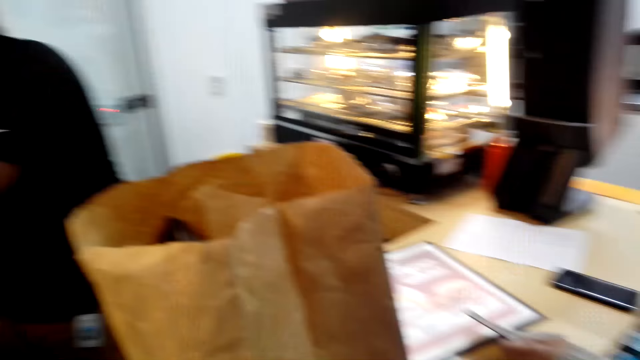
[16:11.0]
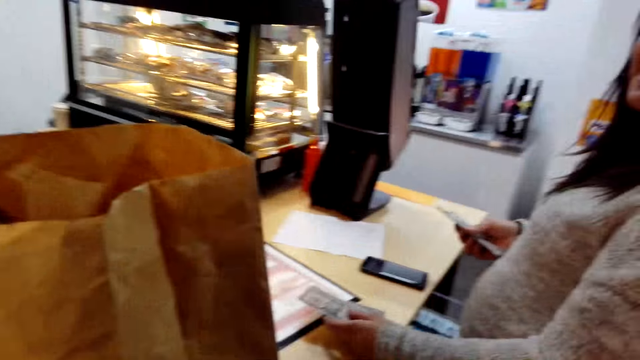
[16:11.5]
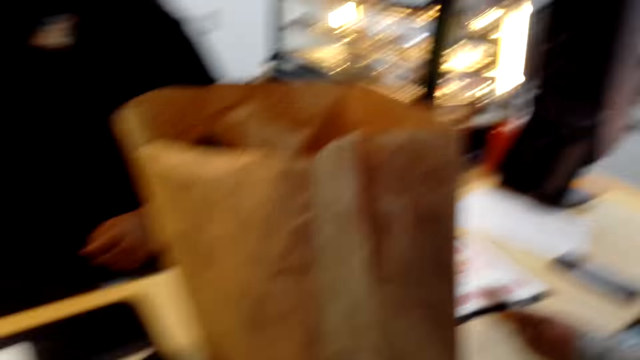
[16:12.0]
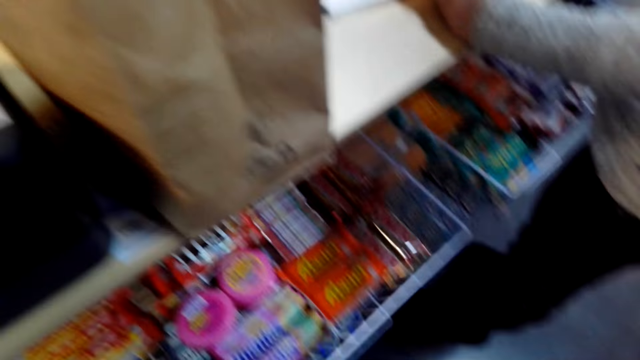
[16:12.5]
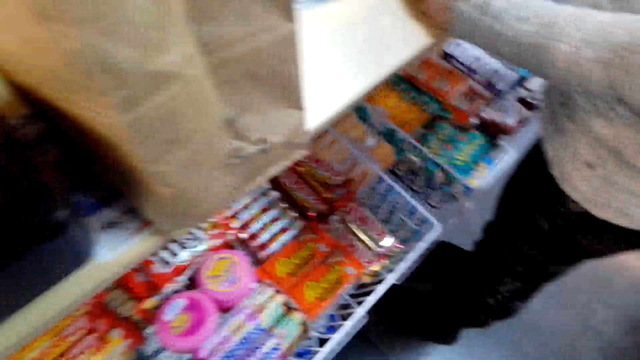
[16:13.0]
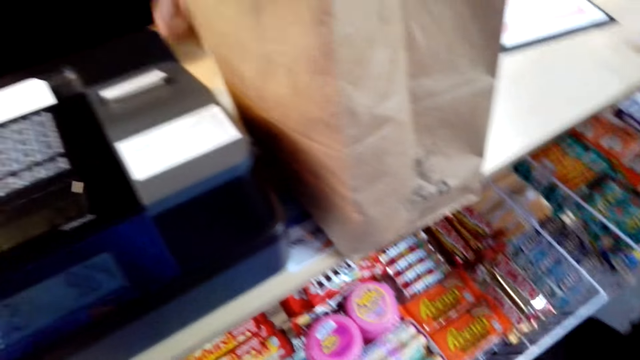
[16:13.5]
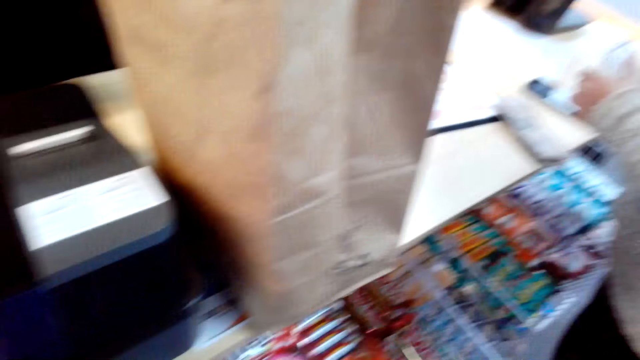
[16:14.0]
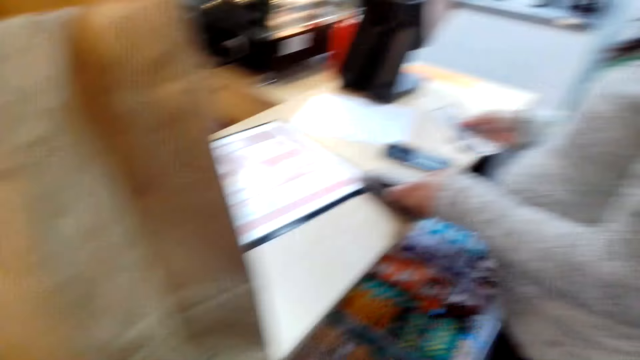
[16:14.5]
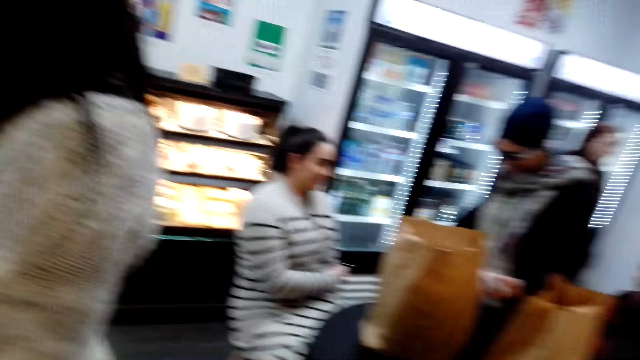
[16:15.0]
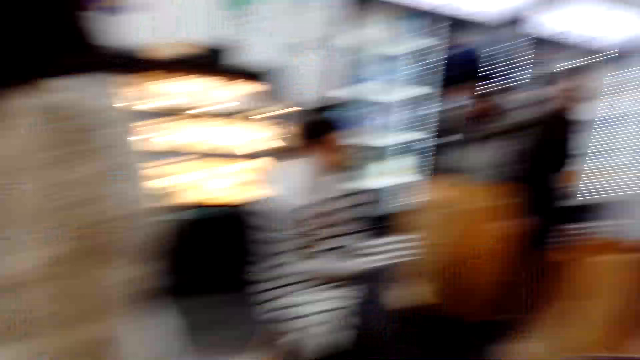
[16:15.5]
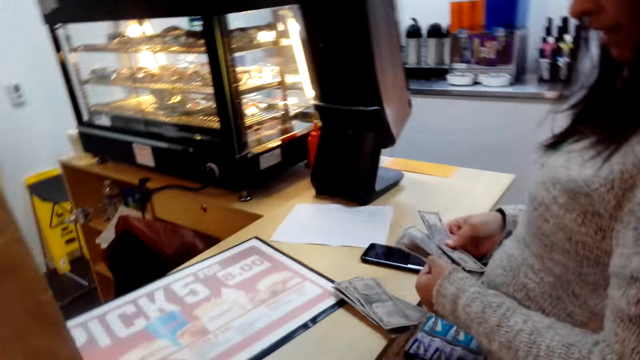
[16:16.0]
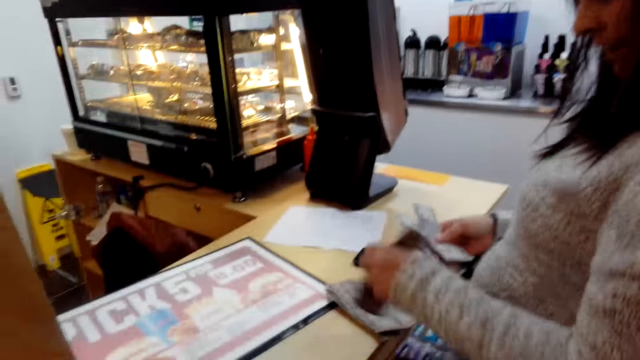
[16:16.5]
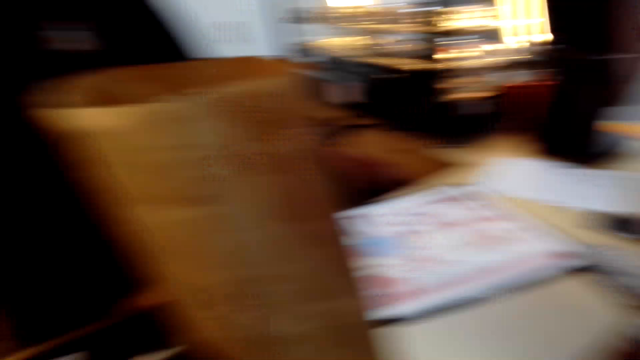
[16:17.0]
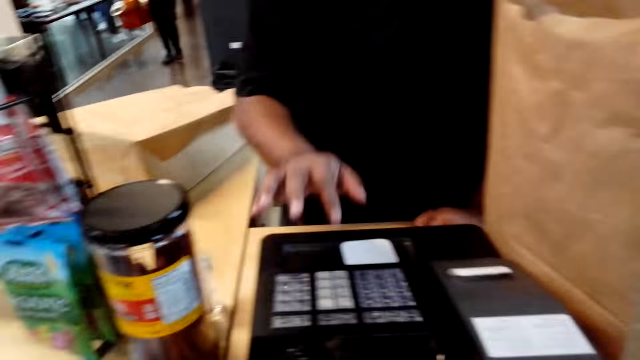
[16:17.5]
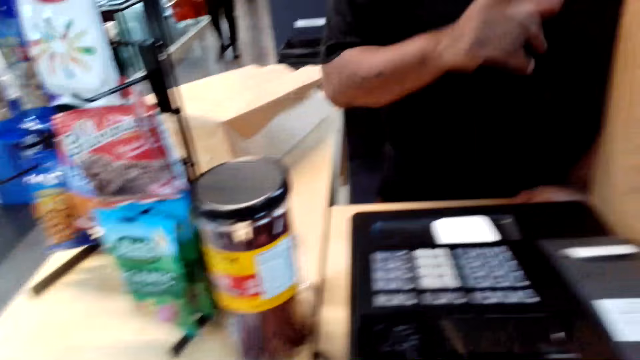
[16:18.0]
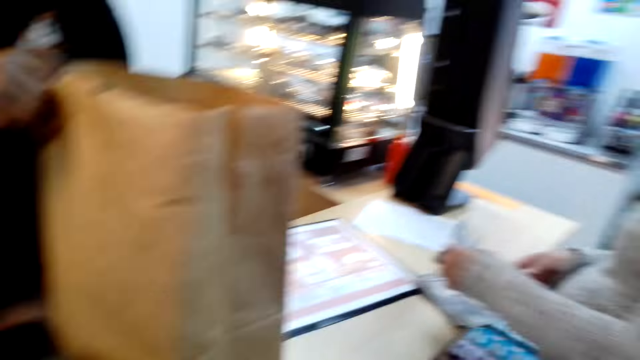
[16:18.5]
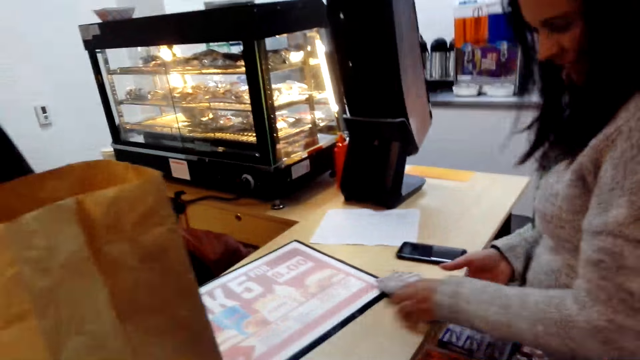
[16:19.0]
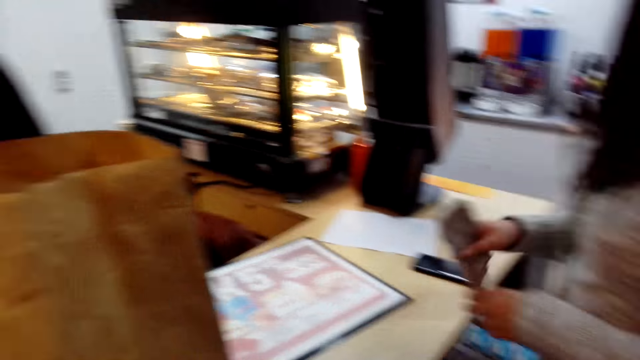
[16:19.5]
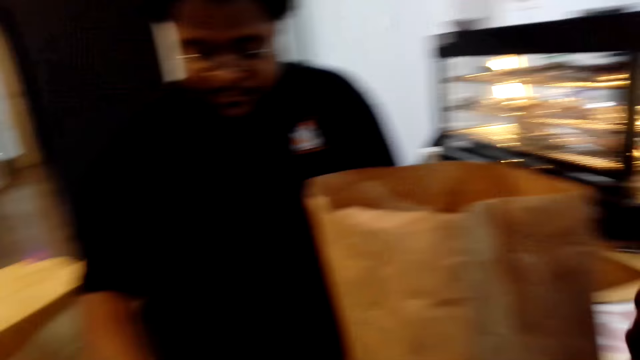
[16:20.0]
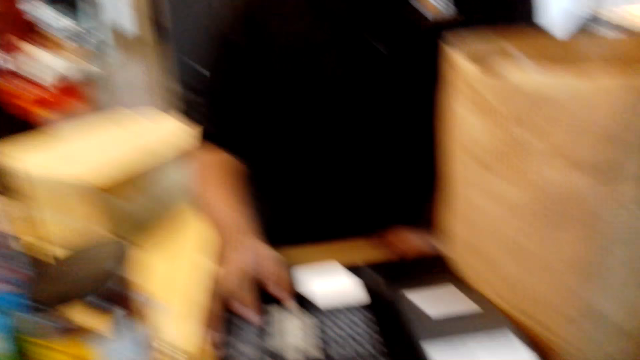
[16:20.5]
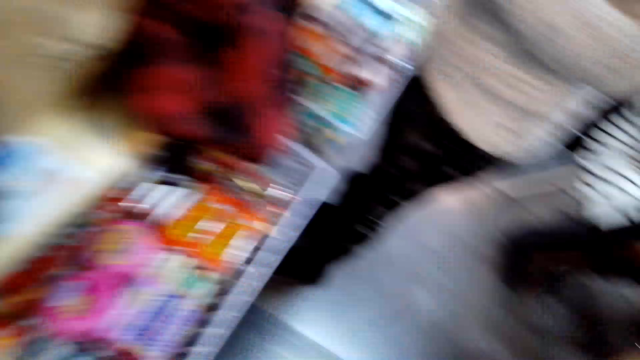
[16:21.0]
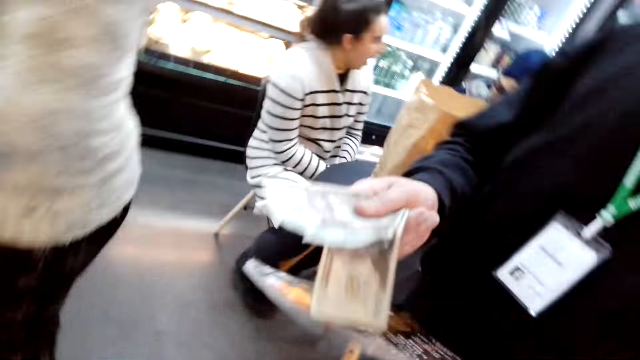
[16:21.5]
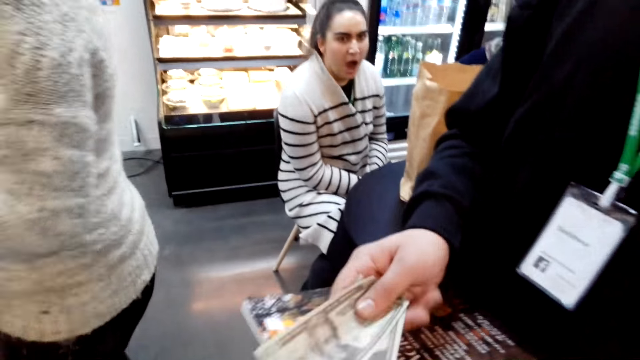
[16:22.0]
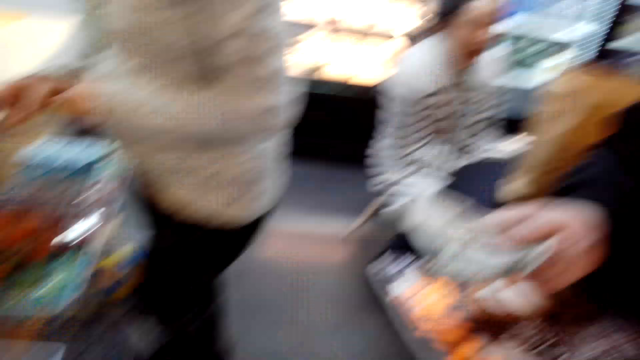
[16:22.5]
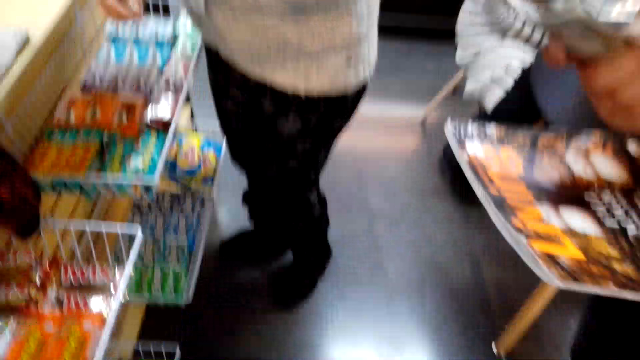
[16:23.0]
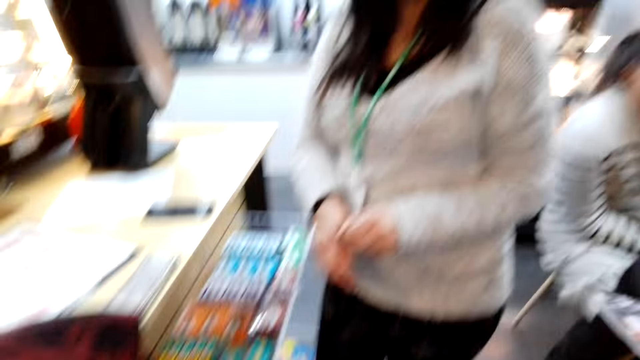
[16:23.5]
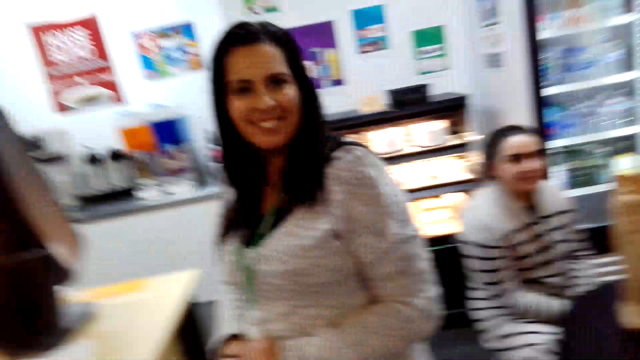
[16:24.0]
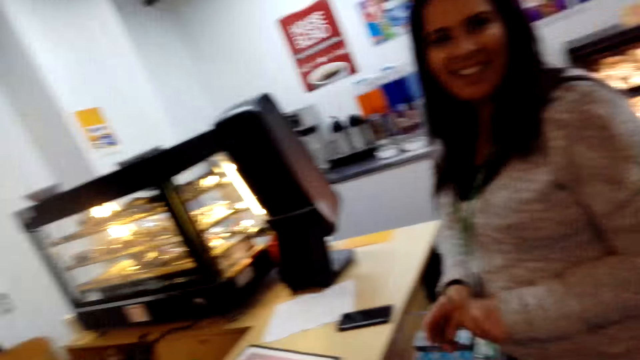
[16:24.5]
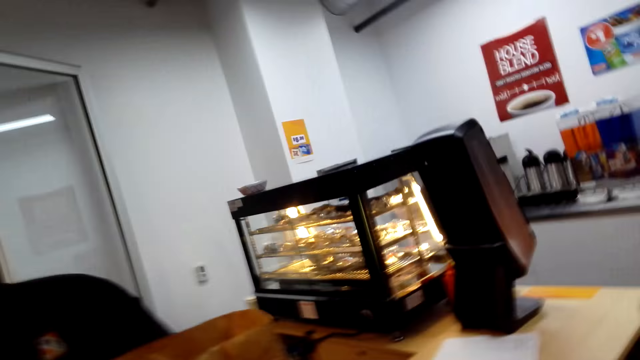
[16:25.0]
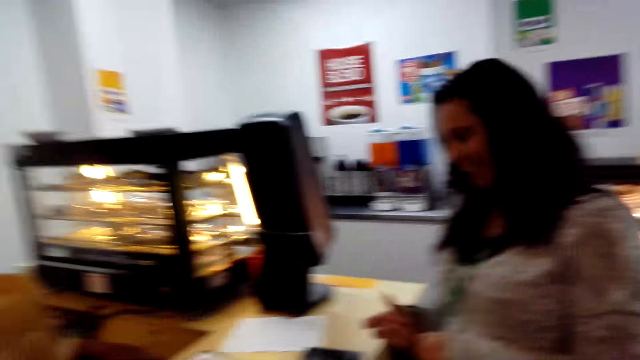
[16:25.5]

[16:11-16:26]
A man puts a packet in a shopping bag. A woman converses with the camera wearer. The camera wearer converses with the woman. They look at the counter, look at the tray of chocolates and look at the items on the shelves. They converse, look back and look around the supermarket. The woman converses with the camera wearer. The camera wearer looks right and looks forward. The man operates a billing machine. The camera wearer converses with the woman. The man holds the shopping bag. The camera wearer looks right, looks forward, turns right and takes money from another man. The other man holds the money with a hand. The woman converses with the camera wearer. The camera wearer looks forward and converses with the woman.

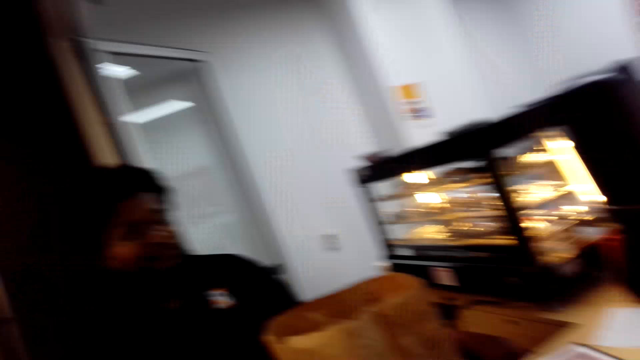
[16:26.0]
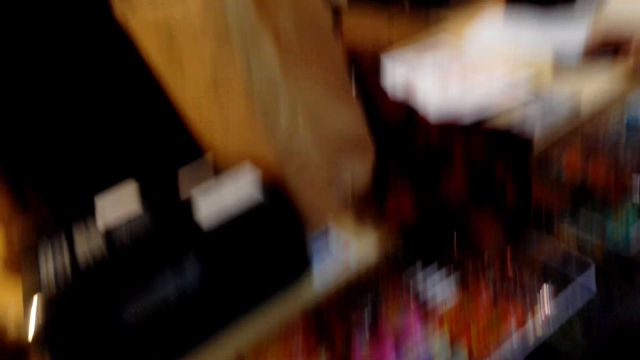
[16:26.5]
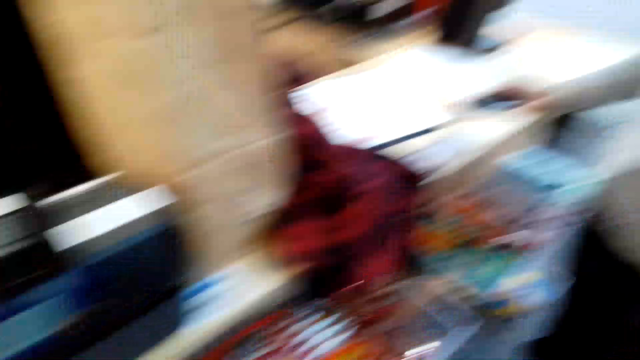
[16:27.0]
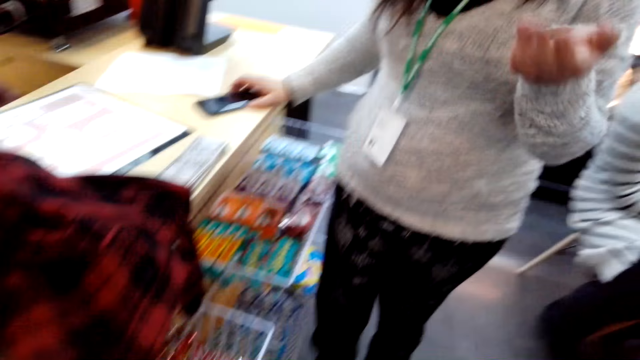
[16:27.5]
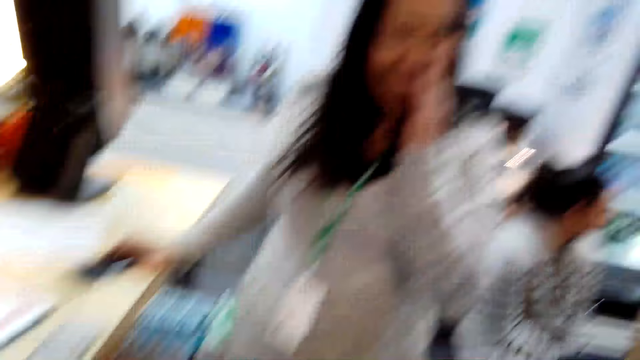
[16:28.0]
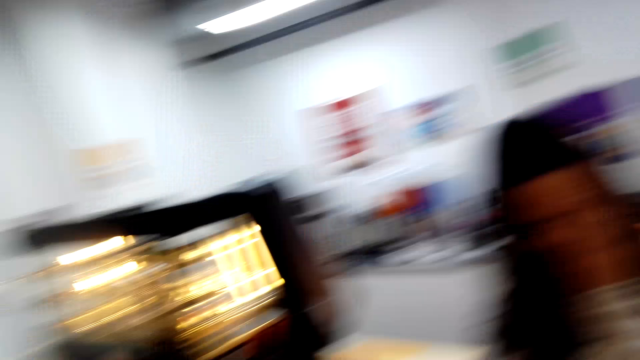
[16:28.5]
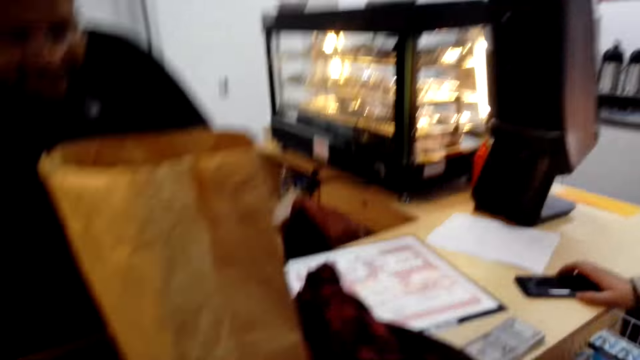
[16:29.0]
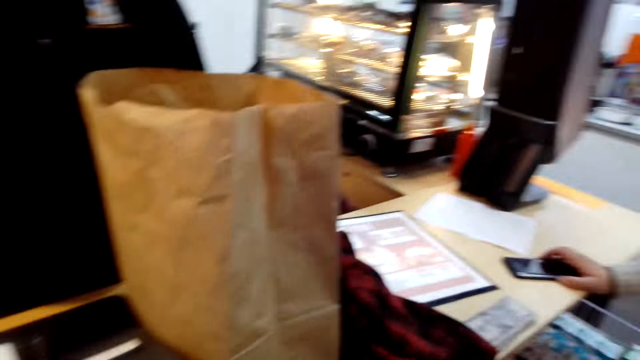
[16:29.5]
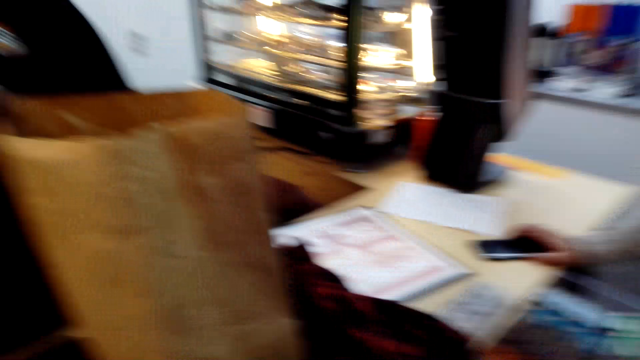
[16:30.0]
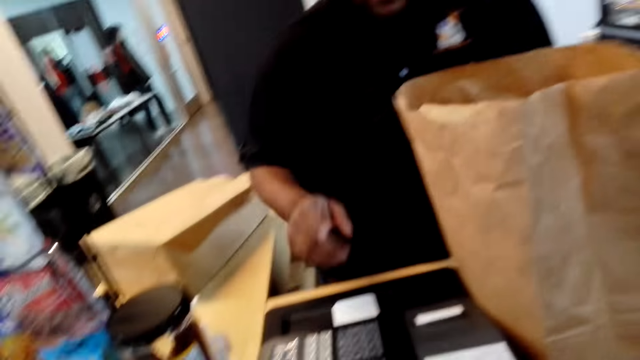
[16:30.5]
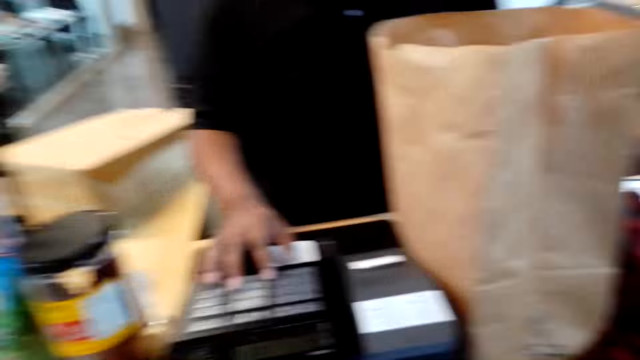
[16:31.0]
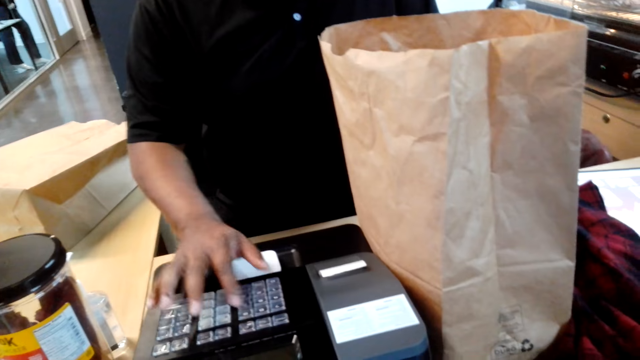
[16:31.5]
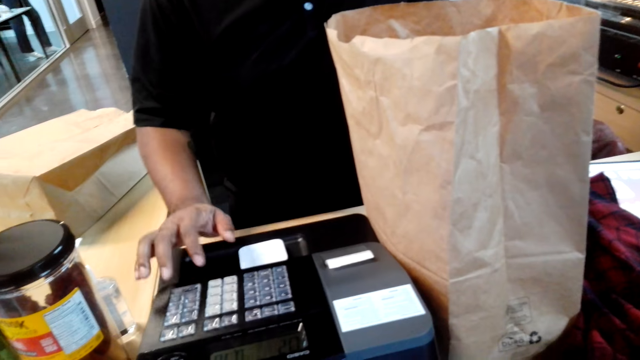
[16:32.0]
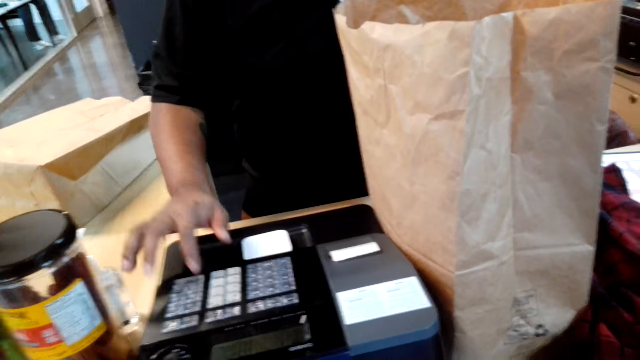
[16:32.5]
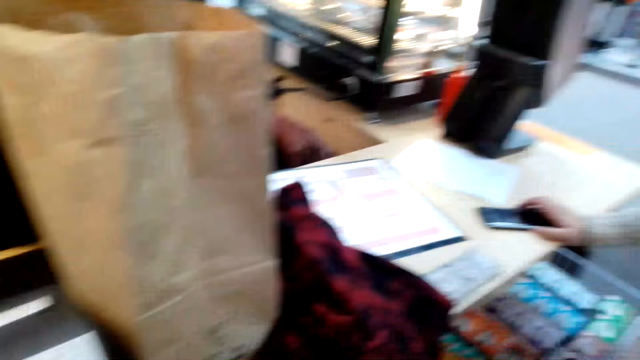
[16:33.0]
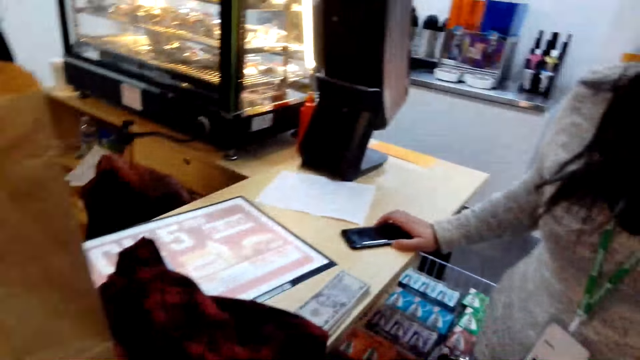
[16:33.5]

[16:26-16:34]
The camera wearer looks around the counter, looks at the tray of chocolates, looks forward and looks at the counter. A man operates a billing machine.
